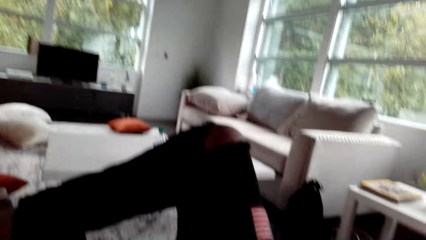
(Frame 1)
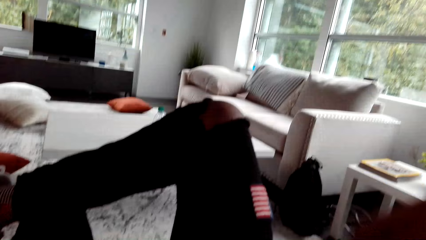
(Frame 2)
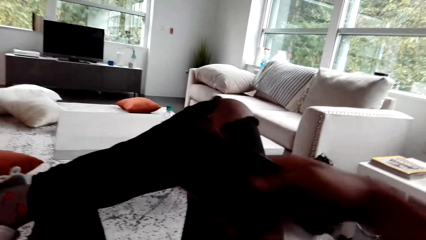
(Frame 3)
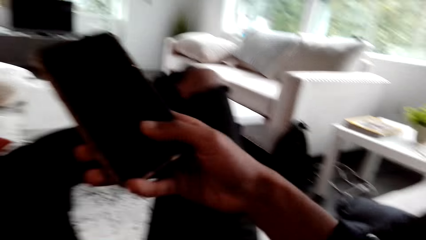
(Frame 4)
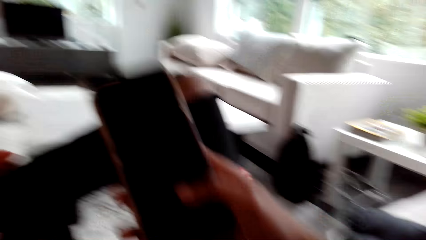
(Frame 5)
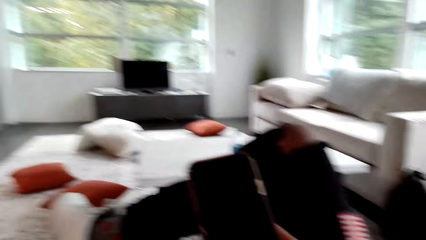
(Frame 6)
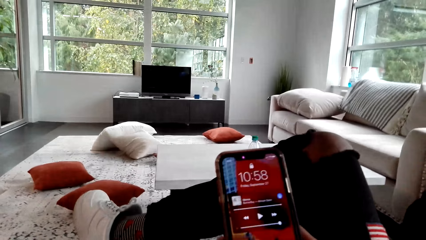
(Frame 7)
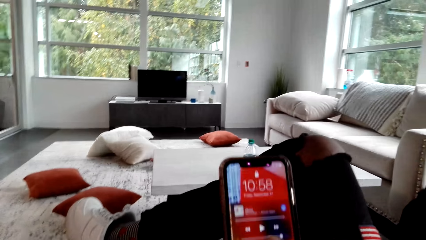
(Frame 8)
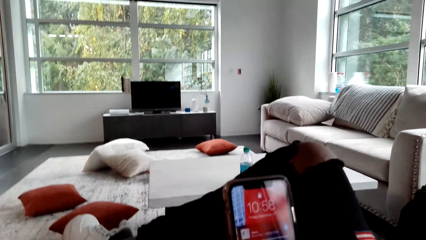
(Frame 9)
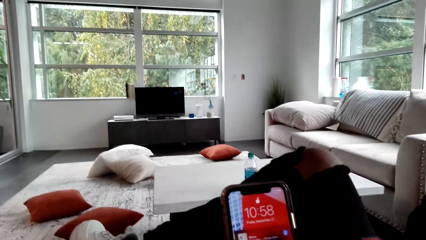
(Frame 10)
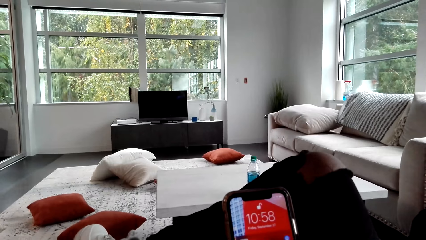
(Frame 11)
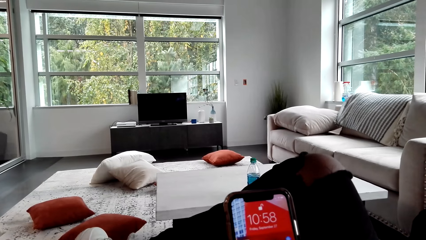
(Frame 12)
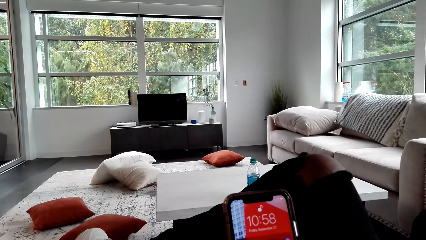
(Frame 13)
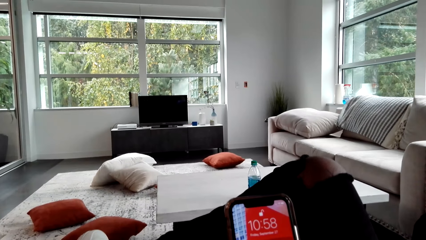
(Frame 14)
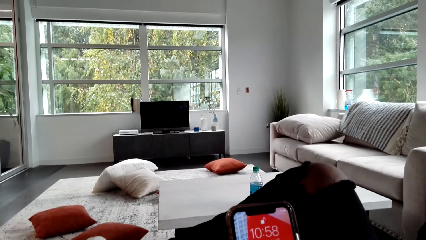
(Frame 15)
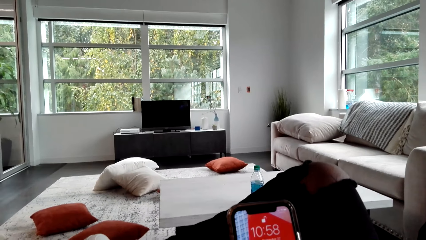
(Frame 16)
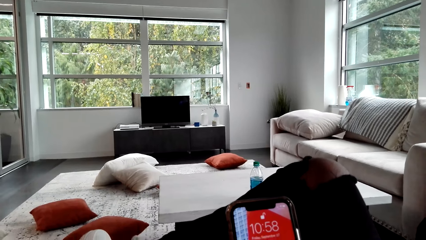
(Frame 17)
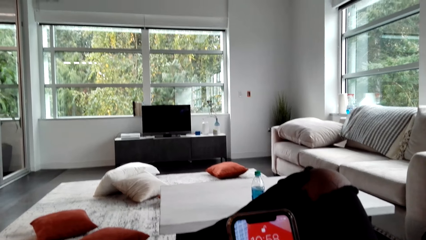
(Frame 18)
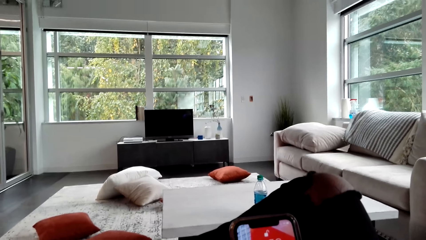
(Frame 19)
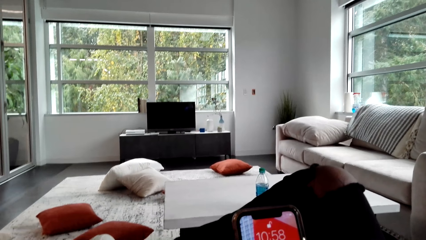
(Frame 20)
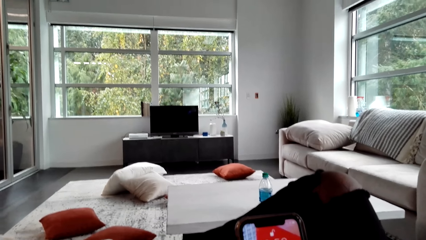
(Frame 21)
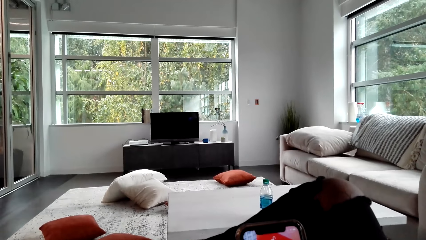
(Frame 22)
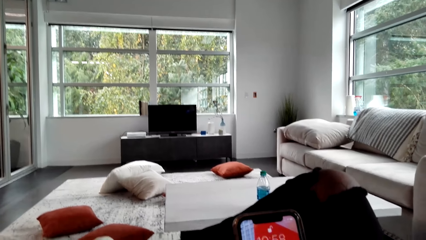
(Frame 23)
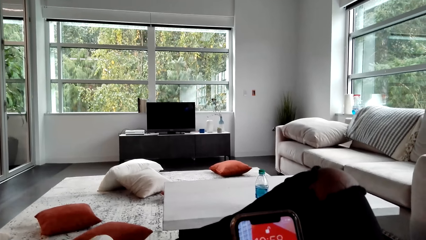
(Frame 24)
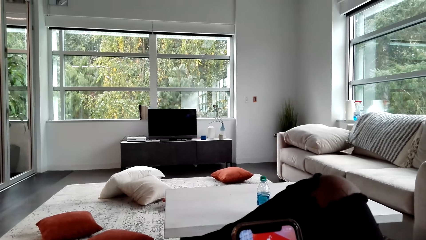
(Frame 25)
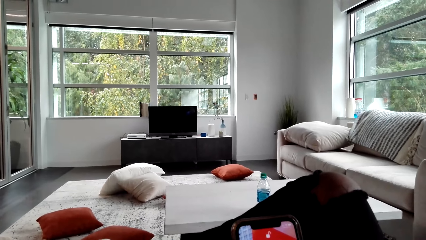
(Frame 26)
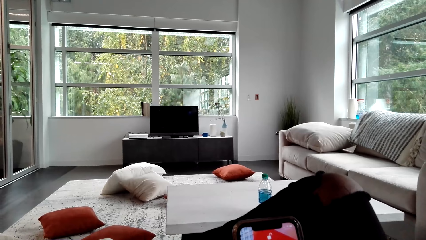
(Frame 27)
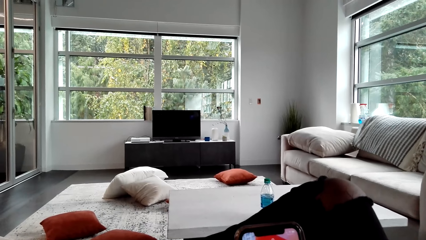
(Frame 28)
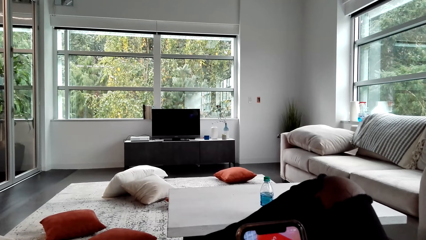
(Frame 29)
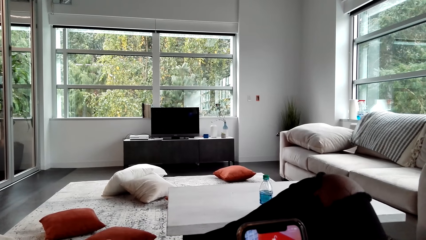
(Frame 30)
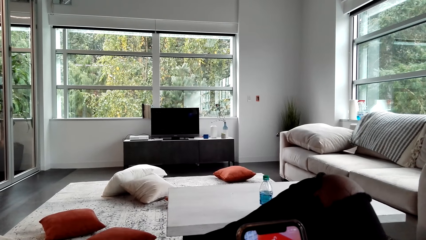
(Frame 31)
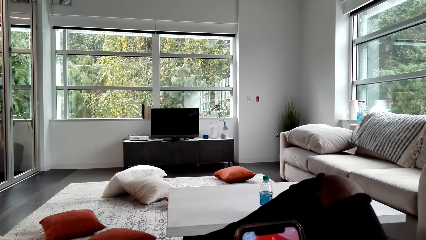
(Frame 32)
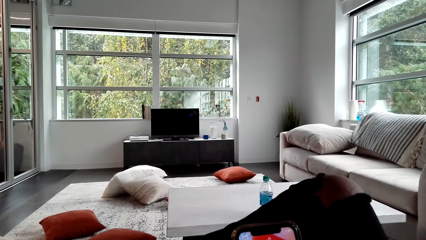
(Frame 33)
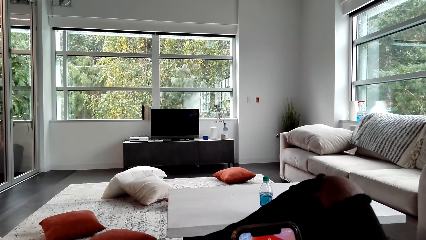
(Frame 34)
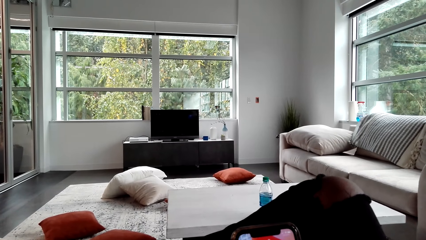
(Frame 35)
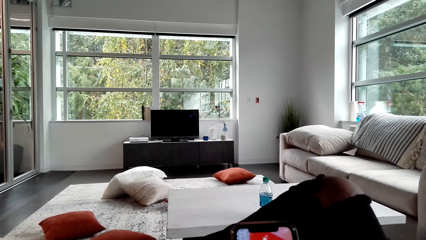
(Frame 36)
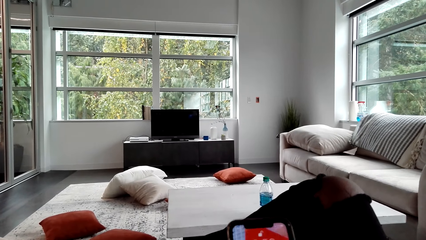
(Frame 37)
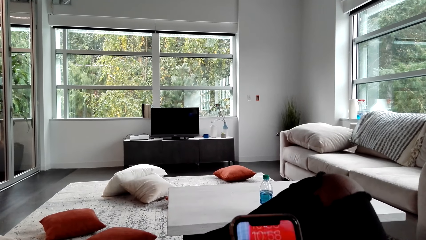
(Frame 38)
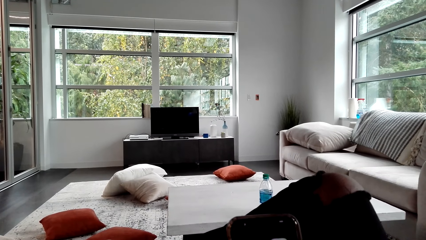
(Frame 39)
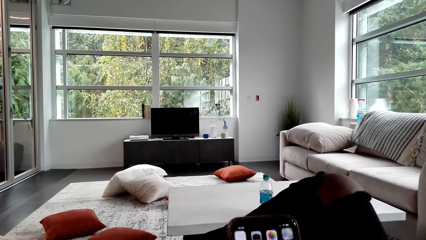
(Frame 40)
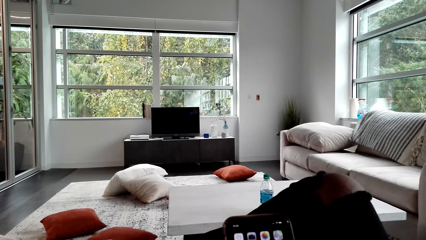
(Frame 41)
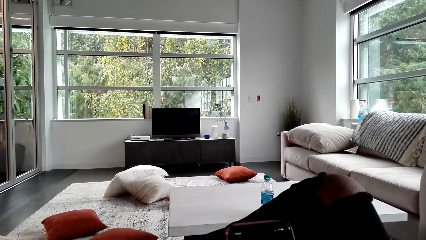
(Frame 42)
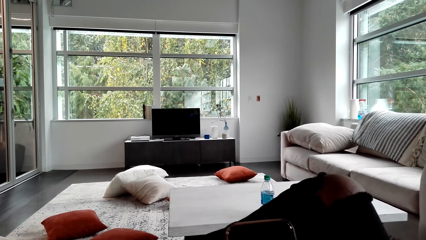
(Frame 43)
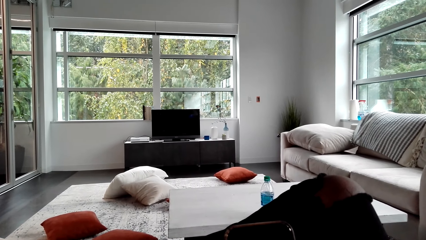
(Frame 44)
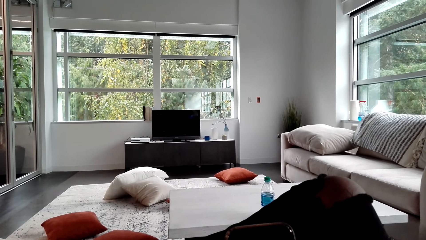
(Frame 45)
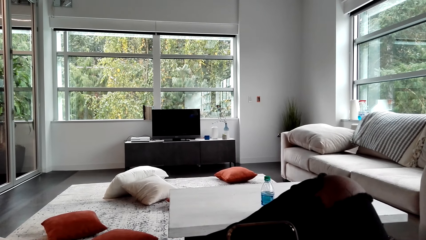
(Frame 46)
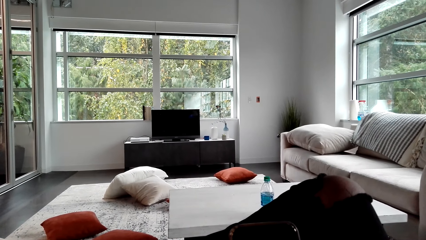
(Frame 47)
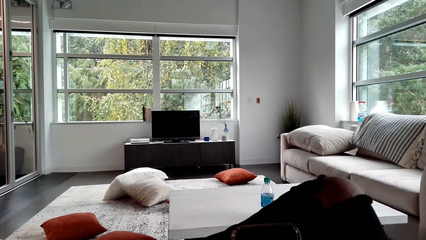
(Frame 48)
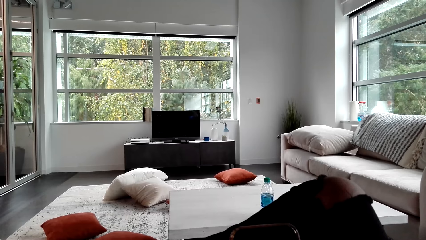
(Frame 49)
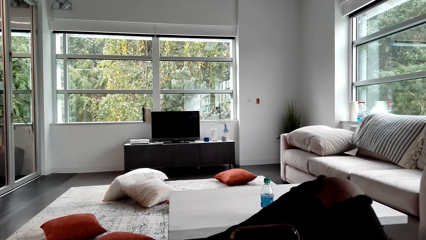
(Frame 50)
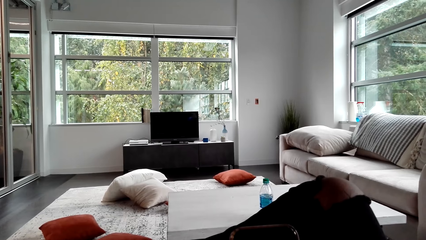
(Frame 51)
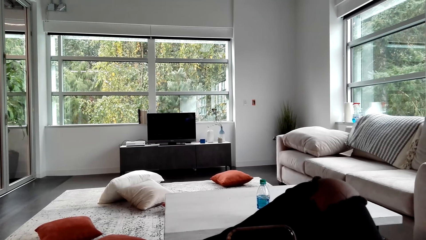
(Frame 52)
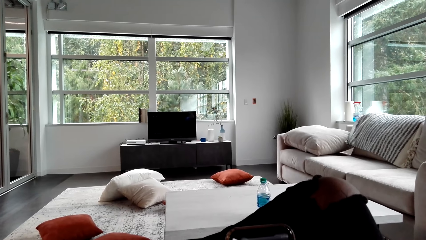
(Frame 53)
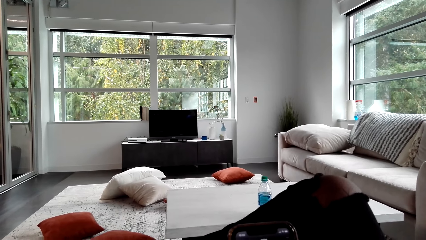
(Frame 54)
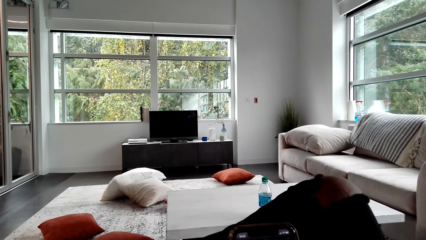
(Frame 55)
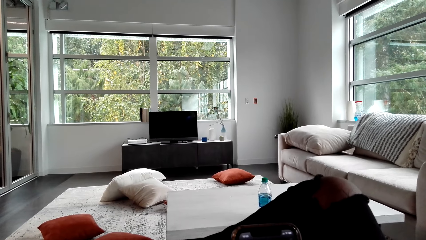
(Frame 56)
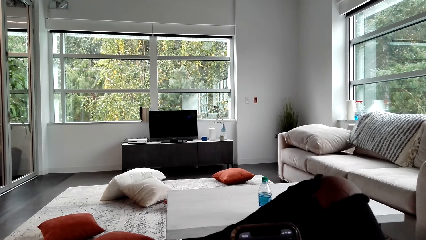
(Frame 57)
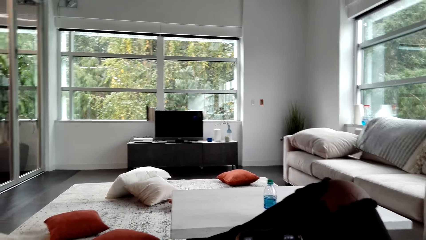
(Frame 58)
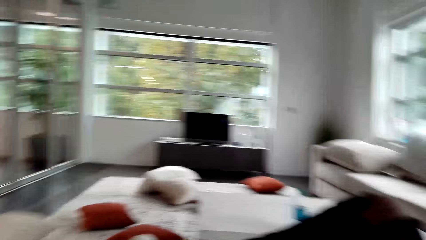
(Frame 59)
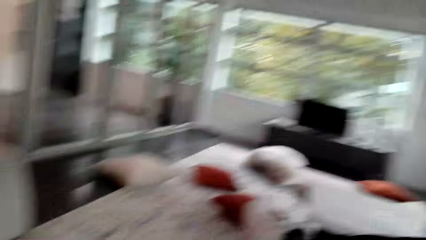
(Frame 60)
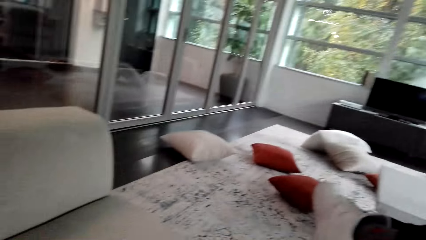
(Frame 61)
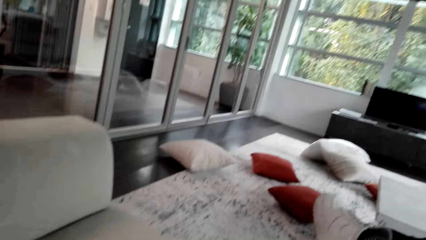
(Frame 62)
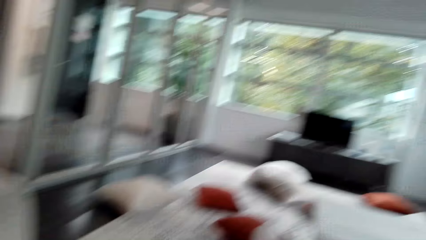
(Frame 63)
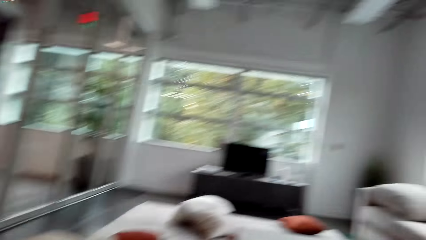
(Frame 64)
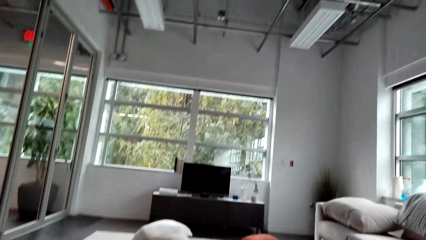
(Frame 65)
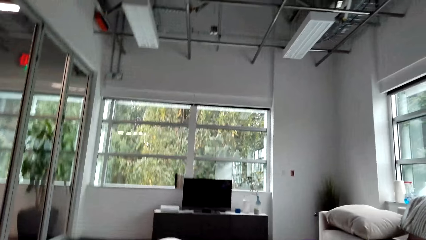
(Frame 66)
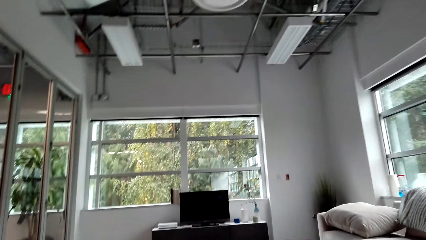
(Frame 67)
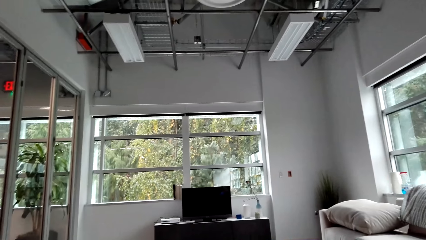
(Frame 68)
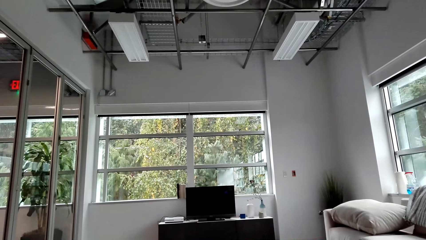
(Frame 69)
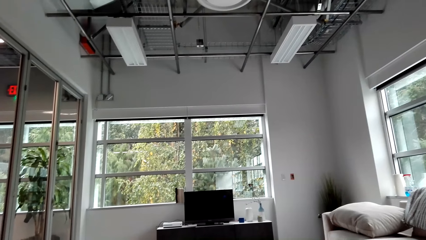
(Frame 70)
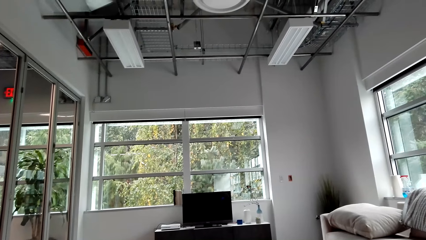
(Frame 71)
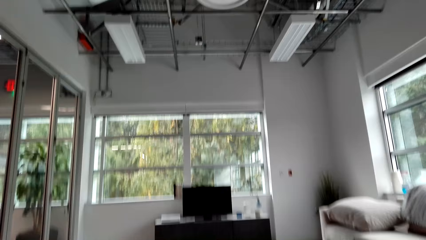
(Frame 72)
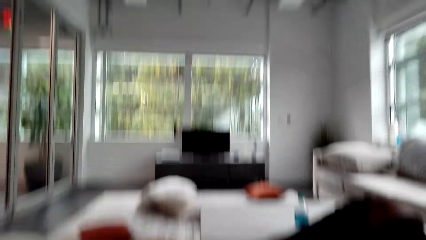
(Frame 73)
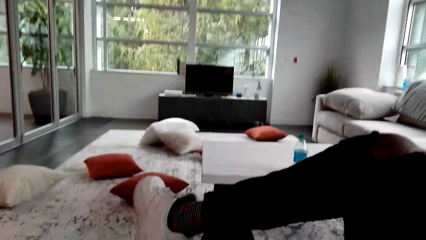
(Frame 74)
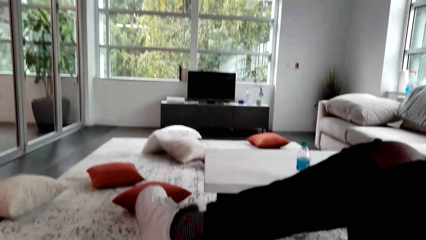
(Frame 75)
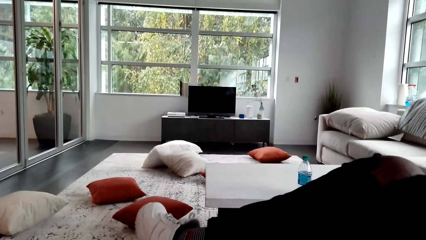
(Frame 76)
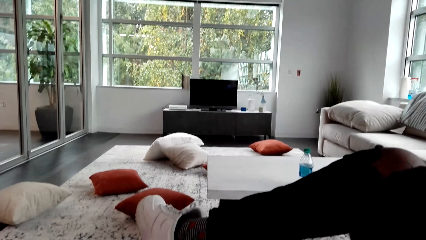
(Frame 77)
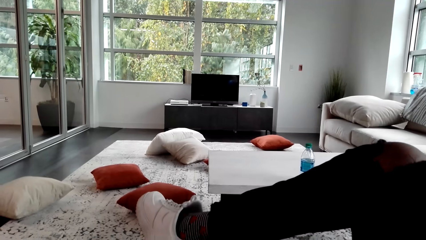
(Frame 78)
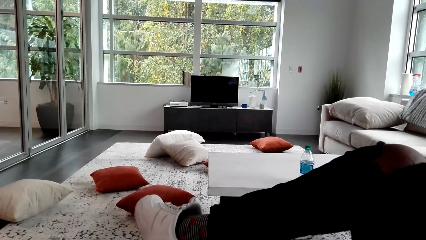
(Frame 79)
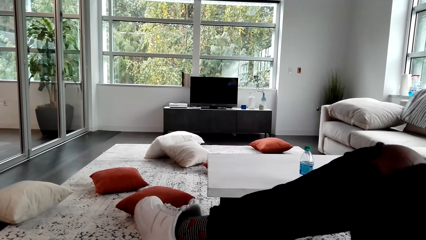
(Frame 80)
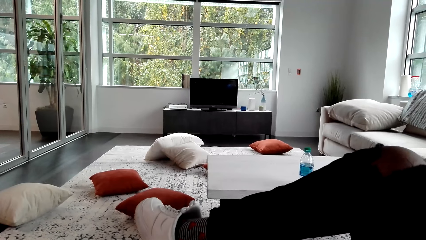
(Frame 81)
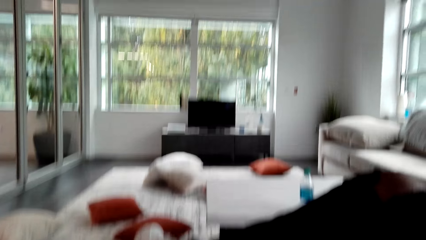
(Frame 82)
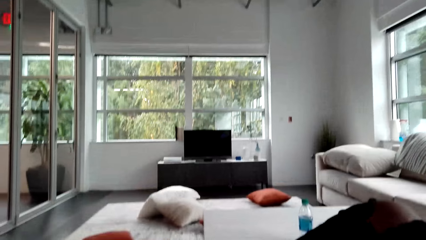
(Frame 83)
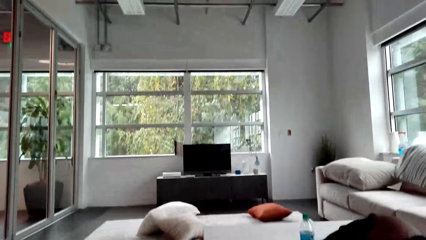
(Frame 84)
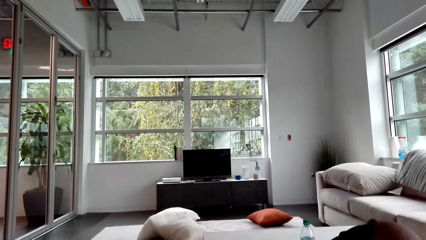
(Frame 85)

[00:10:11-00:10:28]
The camera wearer uses the phone. They look at the TV.
